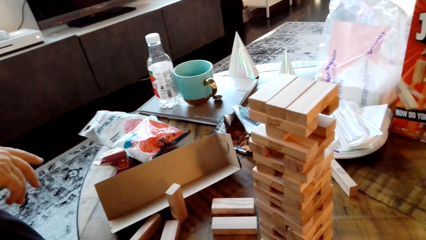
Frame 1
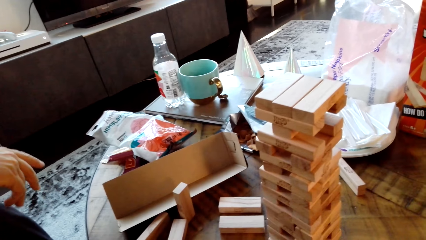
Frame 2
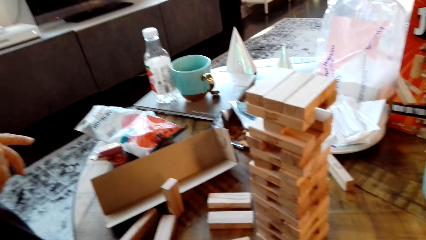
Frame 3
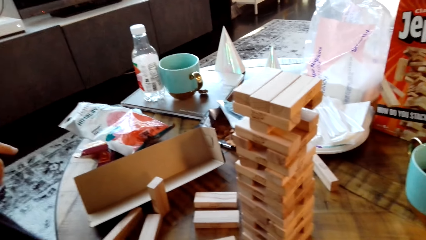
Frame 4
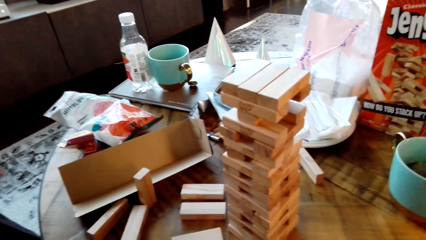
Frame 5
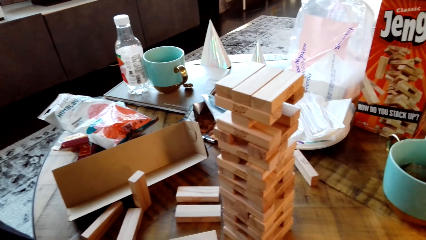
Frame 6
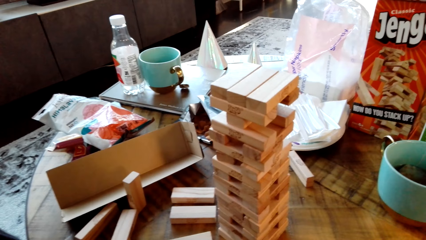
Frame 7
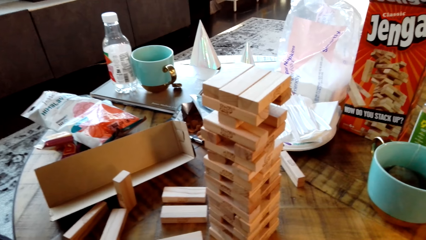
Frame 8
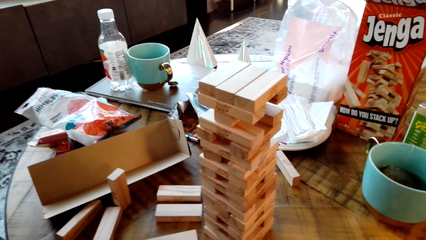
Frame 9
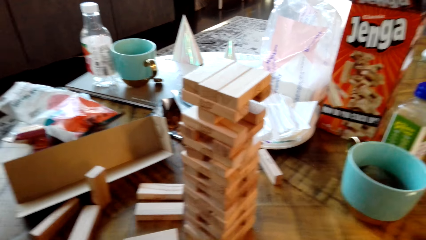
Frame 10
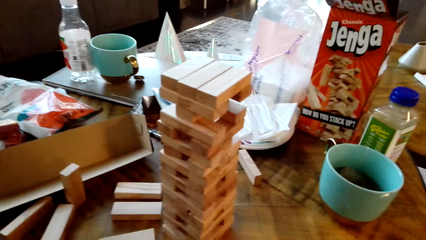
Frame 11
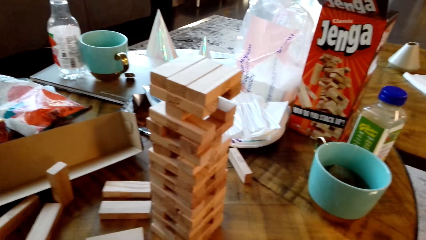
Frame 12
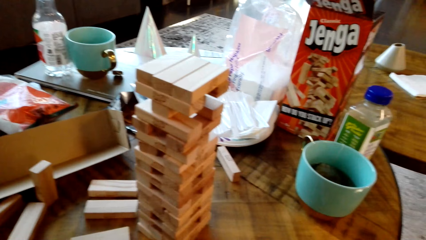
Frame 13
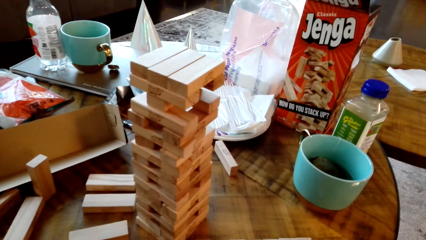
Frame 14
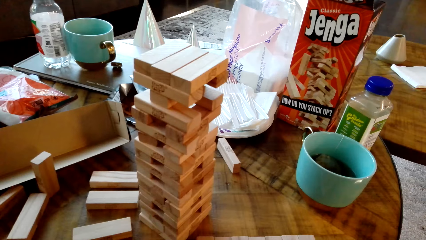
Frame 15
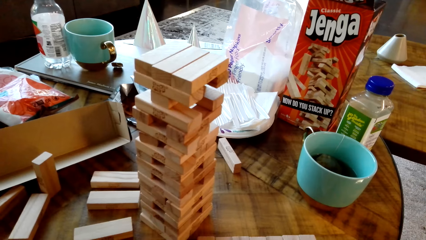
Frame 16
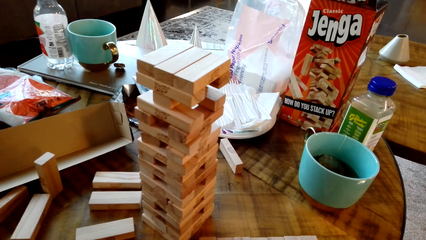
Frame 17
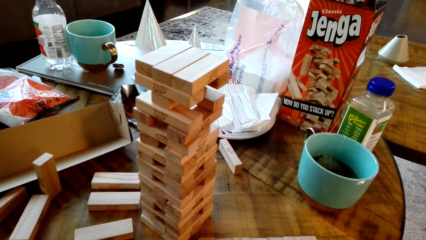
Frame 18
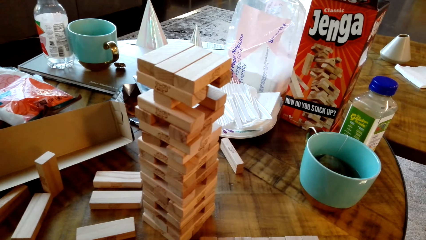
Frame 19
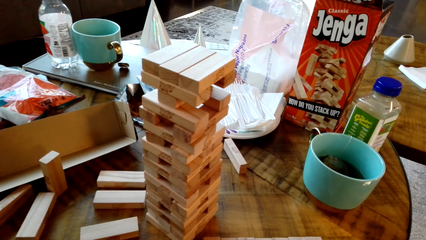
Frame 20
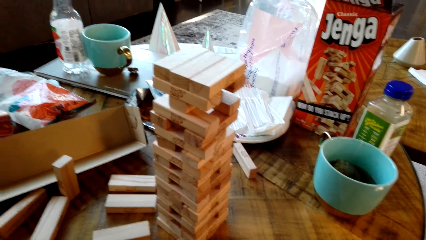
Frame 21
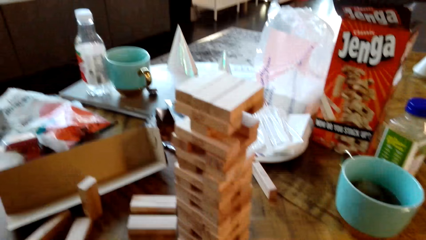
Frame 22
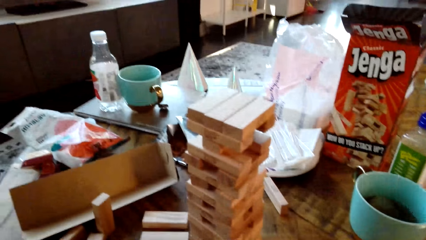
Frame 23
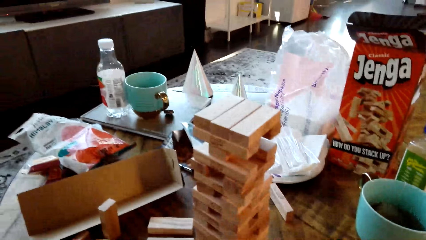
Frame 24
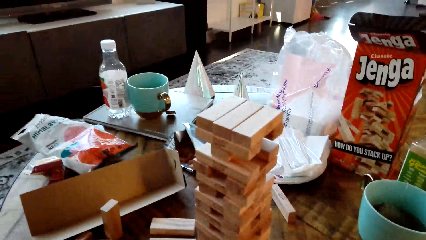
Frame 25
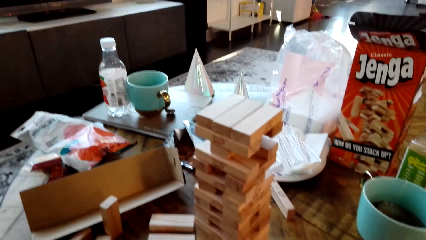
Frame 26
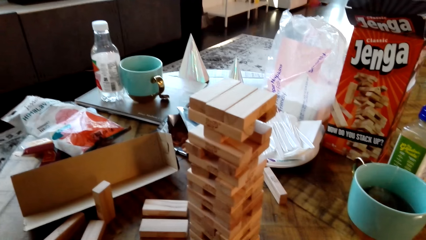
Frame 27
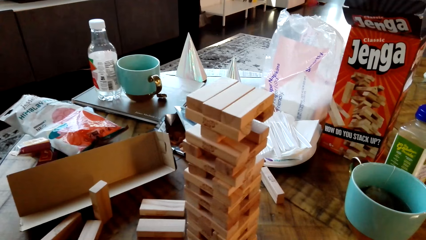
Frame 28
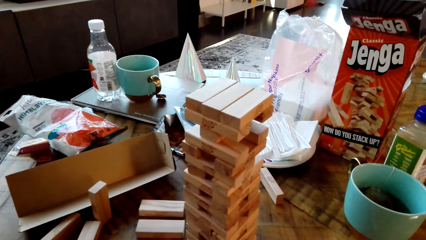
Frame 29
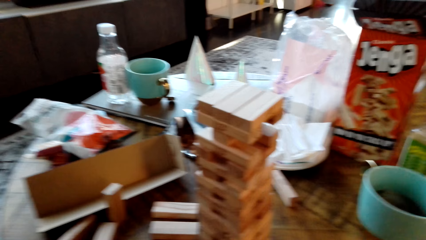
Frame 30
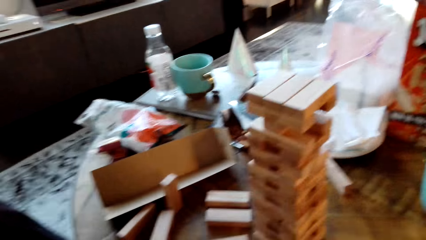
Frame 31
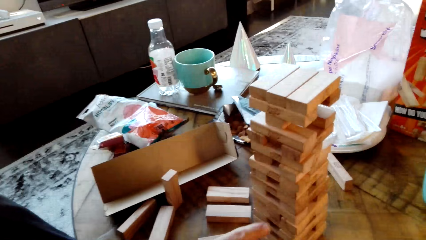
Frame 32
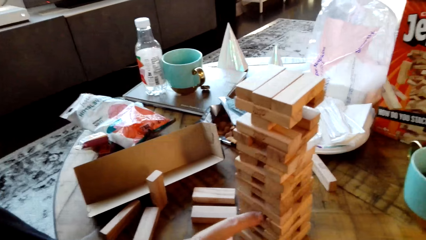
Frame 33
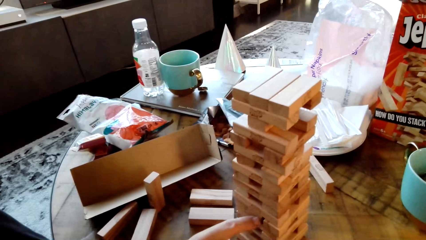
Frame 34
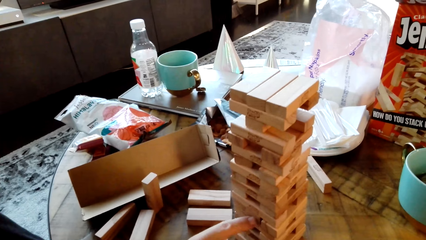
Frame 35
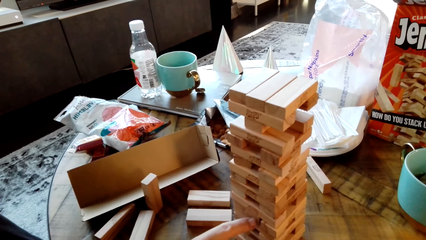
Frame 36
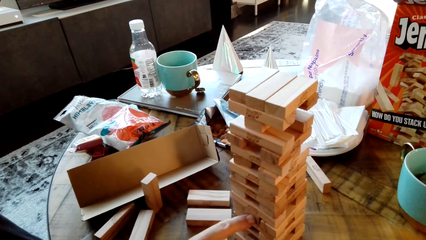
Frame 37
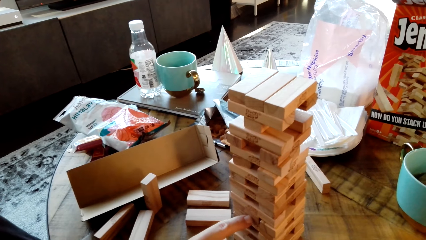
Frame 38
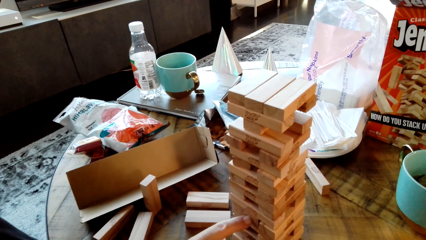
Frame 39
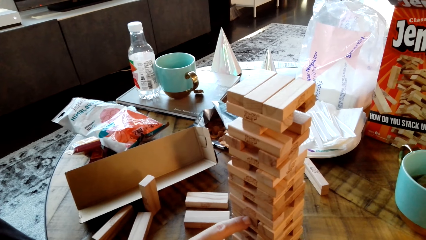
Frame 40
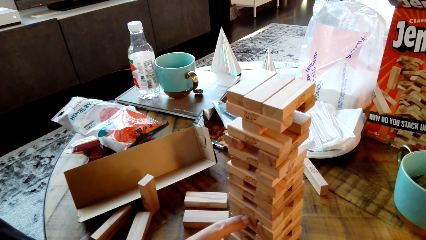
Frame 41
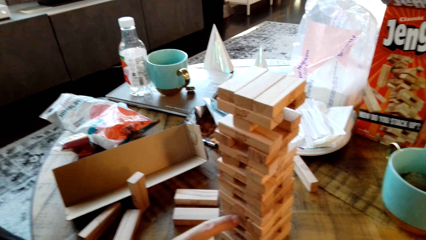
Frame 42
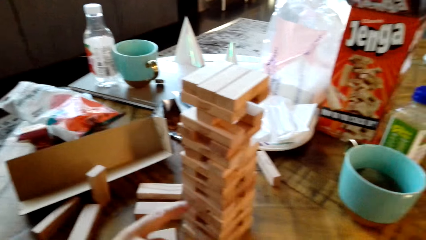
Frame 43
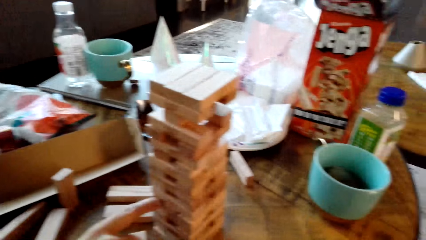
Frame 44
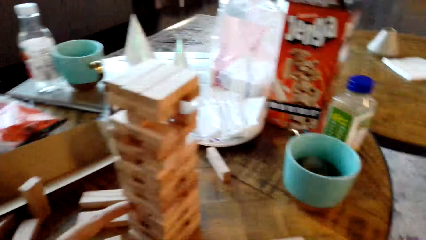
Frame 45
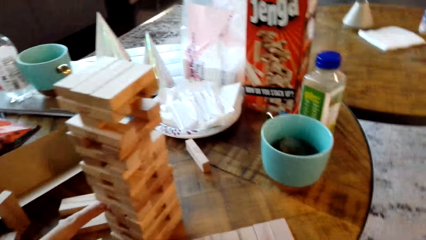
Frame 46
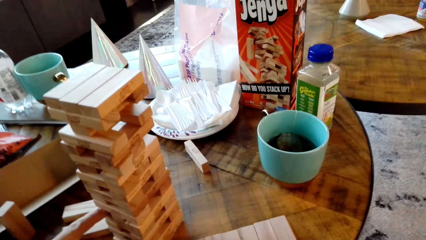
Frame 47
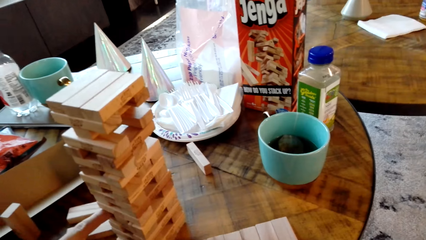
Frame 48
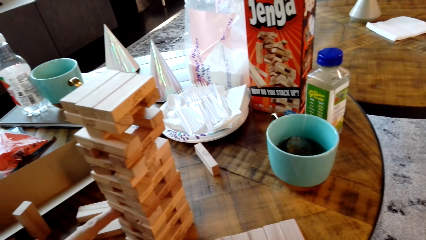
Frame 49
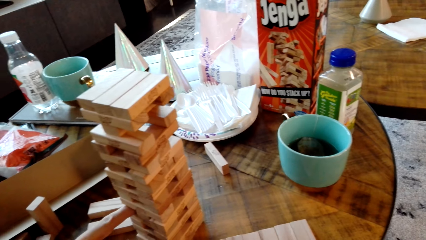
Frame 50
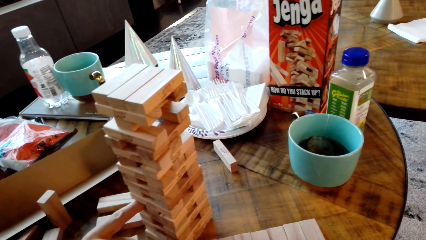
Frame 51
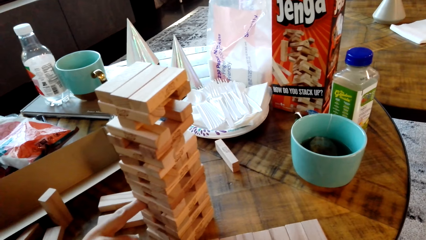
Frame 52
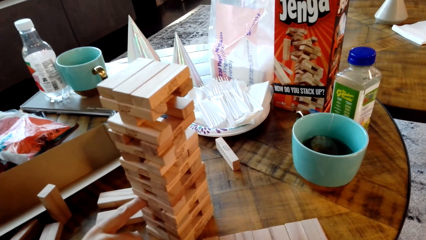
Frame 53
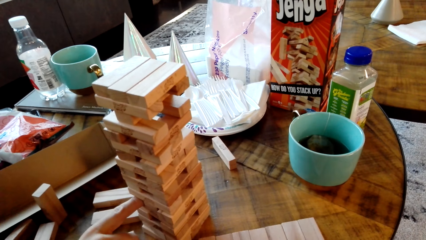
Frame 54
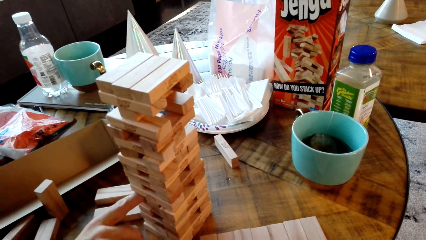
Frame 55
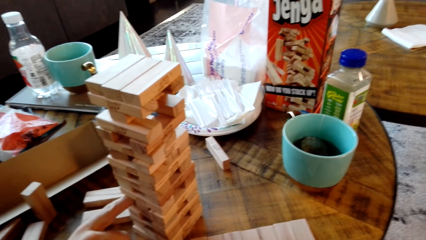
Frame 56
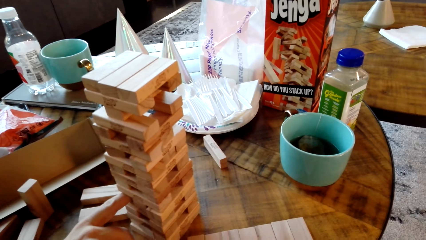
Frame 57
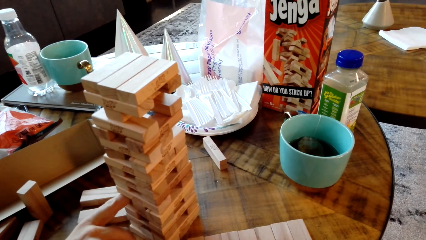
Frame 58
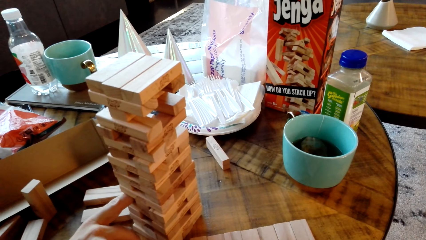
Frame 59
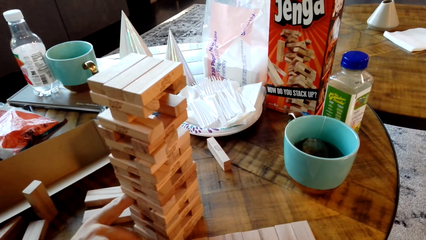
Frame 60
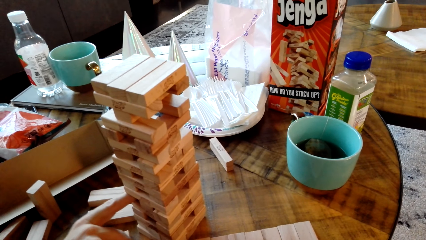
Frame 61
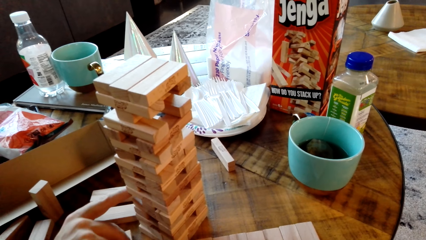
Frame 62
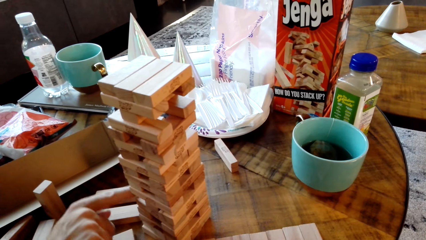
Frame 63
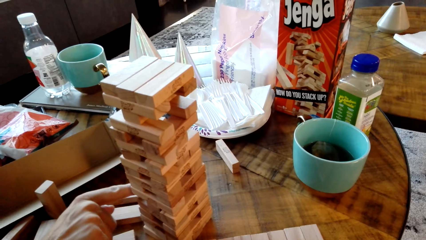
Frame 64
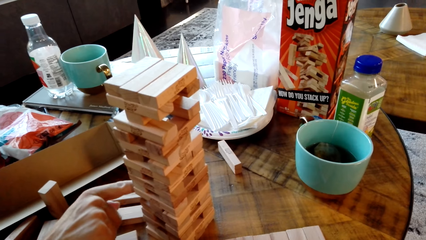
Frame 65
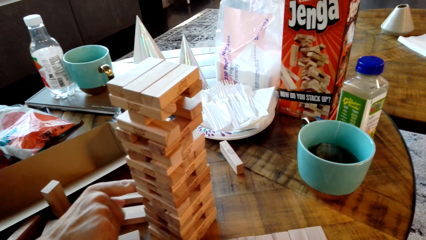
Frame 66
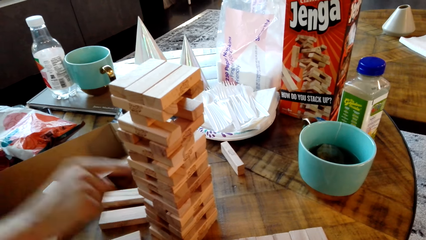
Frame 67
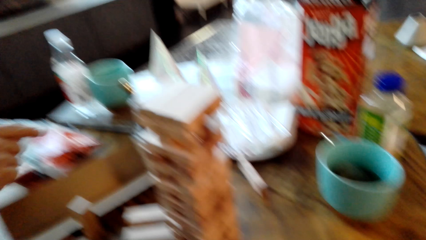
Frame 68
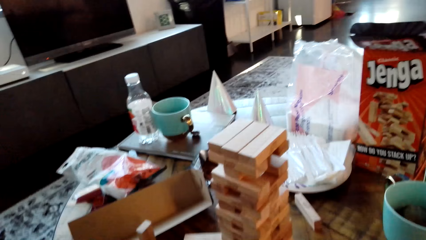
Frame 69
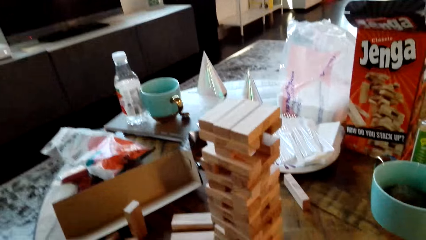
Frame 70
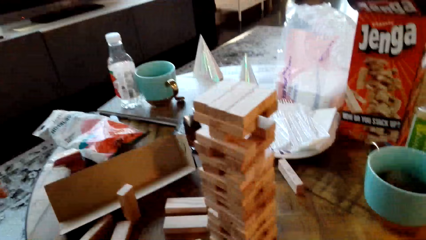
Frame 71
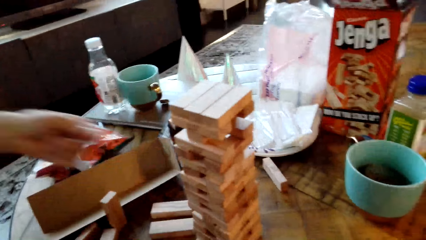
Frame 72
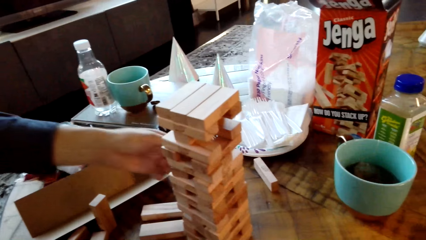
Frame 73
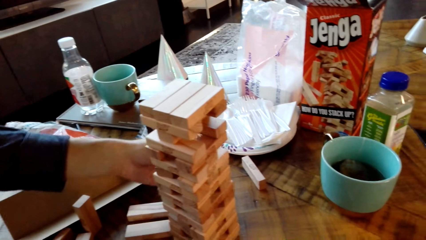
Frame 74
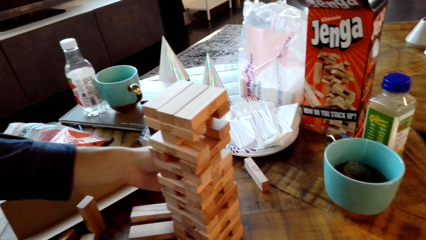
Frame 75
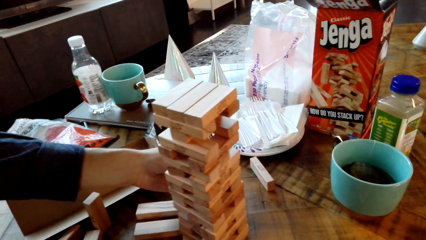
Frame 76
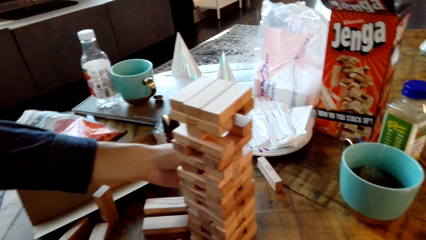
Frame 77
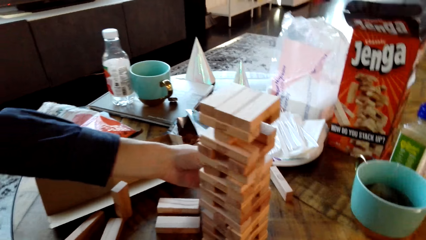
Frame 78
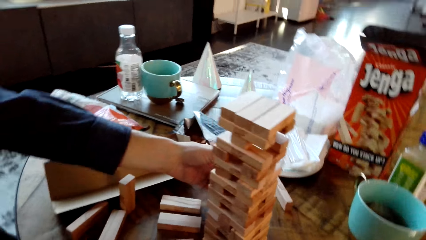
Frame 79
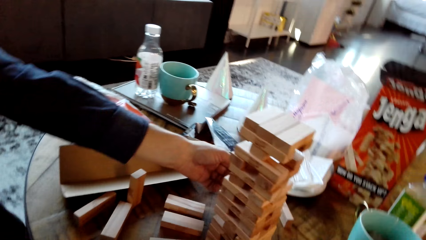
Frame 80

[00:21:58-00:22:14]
The camera wearer looks around the room. They touch something on the table.
